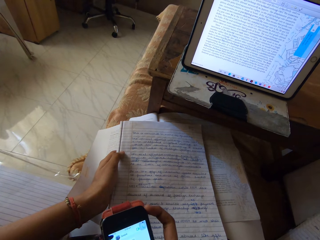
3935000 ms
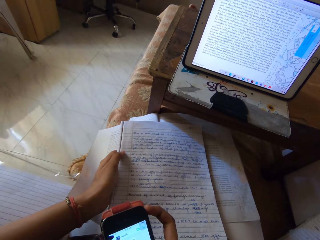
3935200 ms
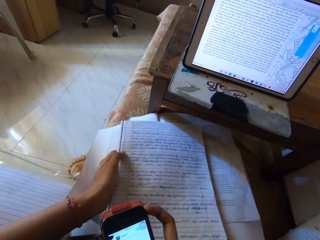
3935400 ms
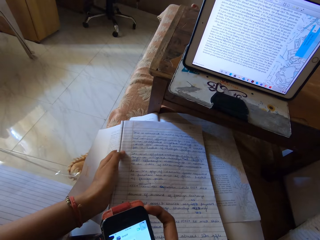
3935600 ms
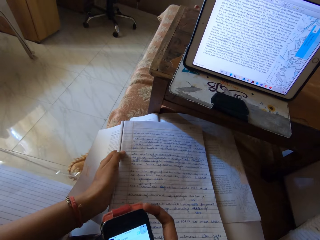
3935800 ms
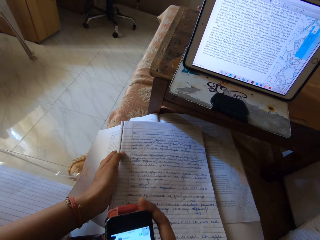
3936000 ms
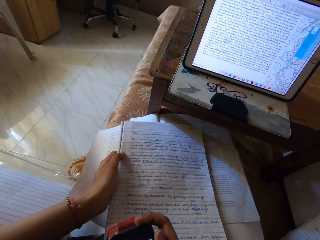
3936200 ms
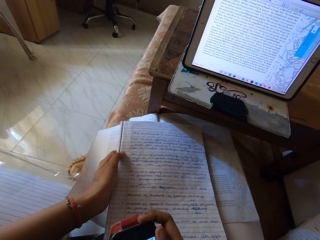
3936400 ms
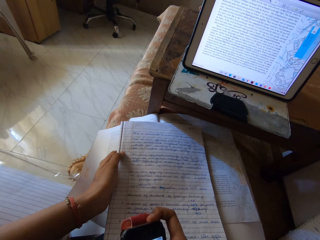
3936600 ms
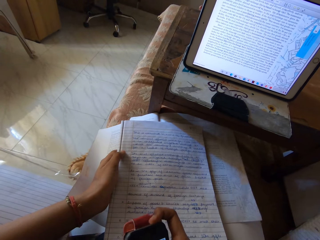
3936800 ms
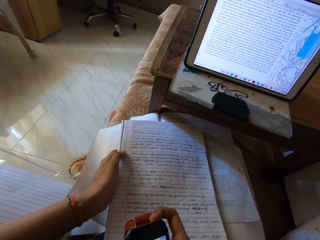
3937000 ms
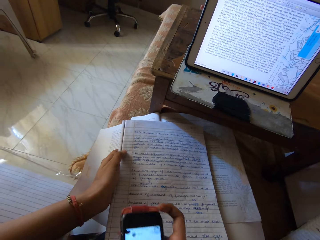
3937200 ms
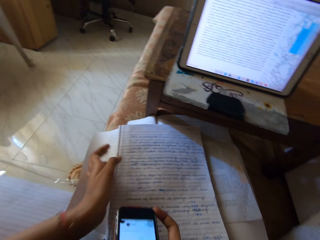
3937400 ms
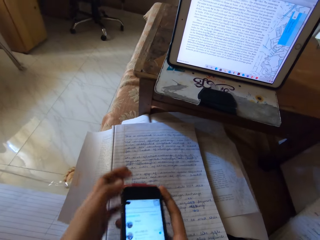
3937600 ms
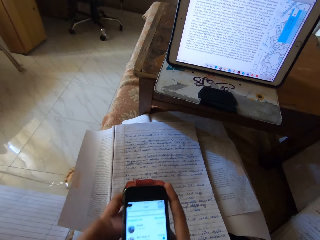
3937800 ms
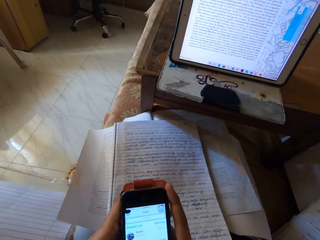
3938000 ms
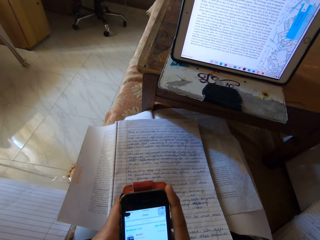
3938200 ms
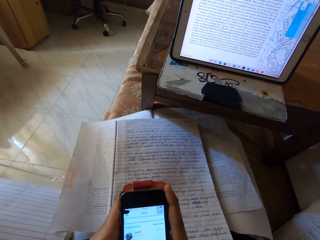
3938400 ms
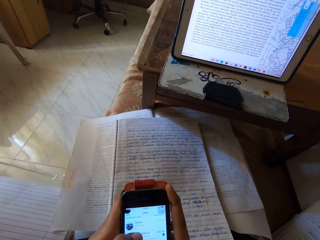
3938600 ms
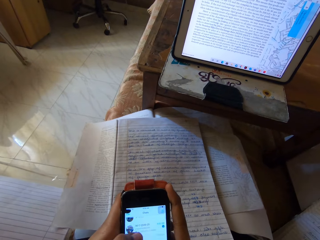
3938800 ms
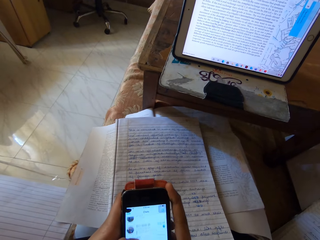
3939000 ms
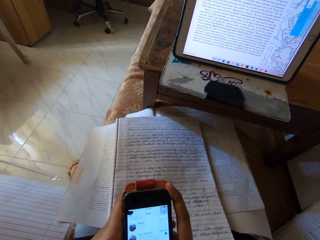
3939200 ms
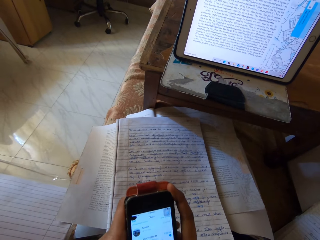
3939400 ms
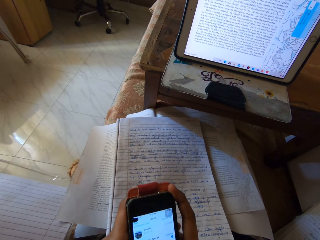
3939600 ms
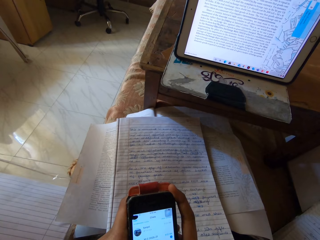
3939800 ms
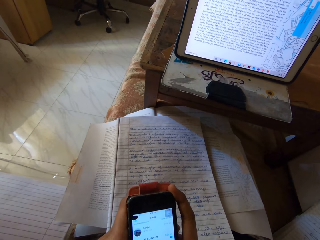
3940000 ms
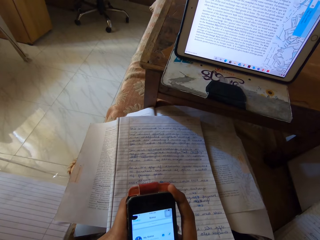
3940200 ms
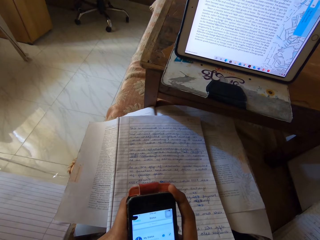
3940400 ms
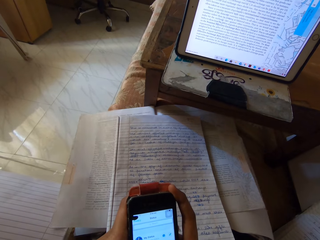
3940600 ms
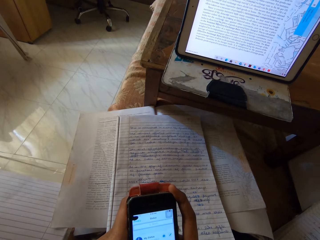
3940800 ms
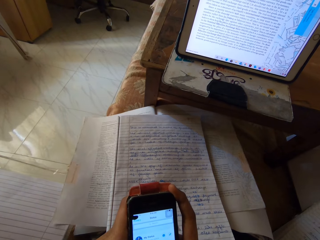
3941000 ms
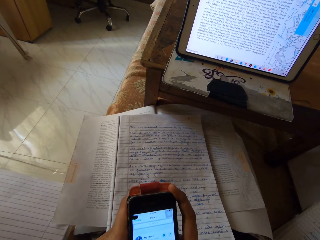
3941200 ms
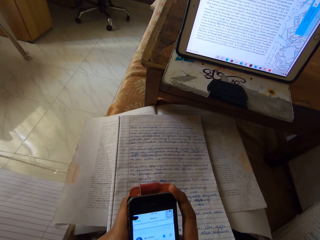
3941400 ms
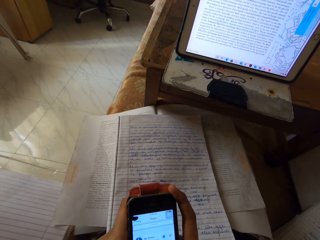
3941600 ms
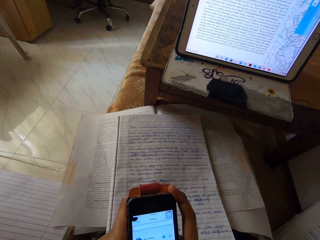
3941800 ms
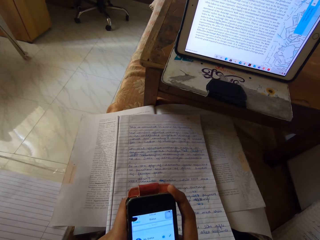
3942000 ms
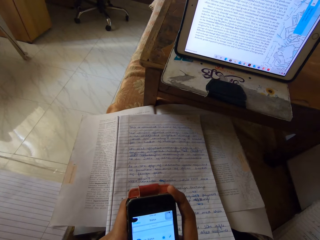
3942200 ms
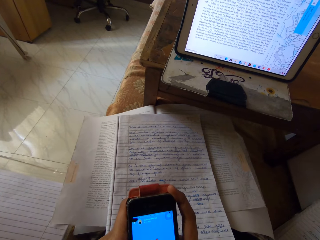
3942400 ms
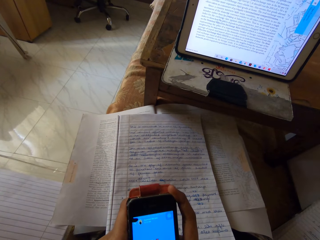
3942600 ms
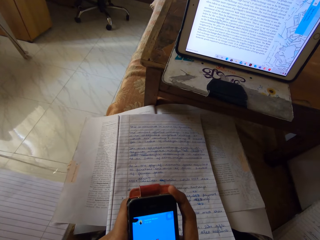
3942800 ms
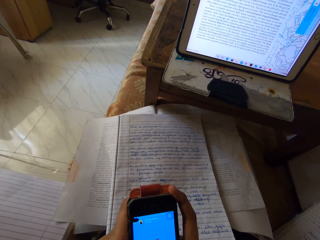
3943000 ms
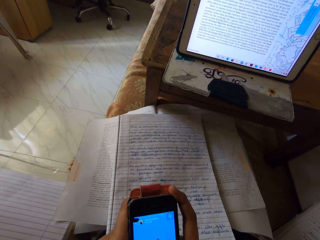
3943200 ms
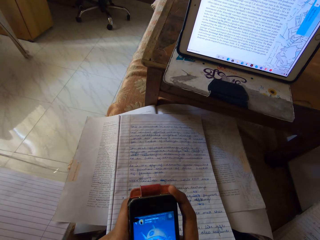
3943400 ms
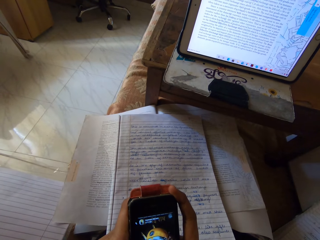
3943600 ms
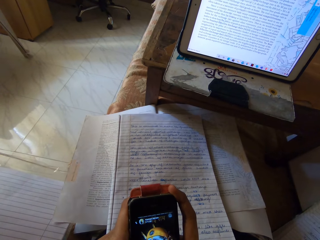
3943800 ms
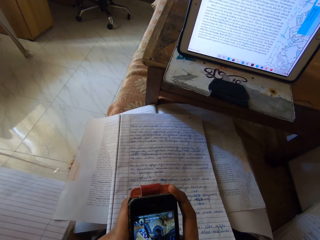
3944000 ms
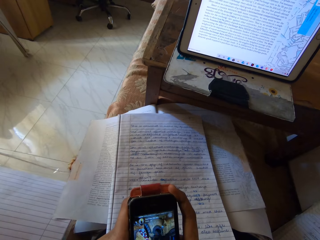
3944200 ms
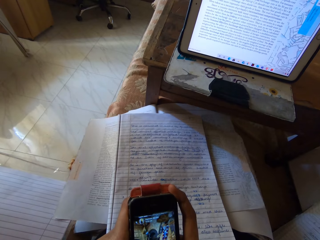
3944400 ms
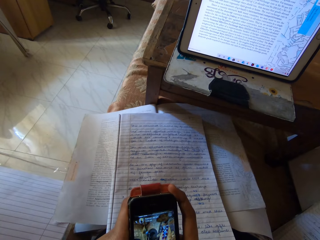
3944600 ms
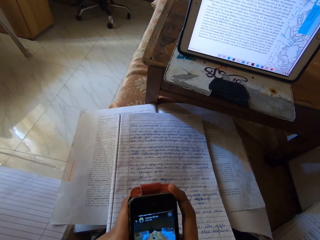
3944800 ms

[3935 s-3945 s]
The camera wearer operates a mobile phone.

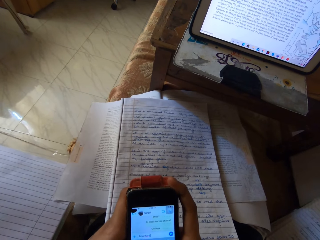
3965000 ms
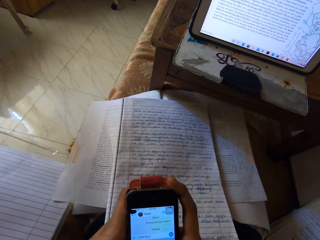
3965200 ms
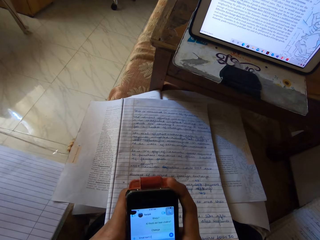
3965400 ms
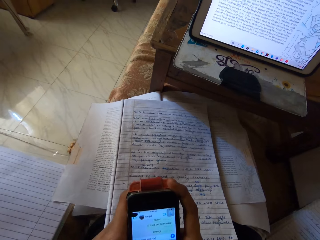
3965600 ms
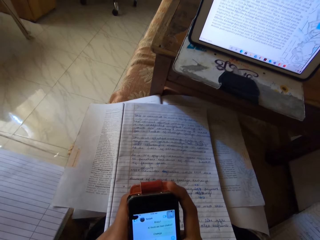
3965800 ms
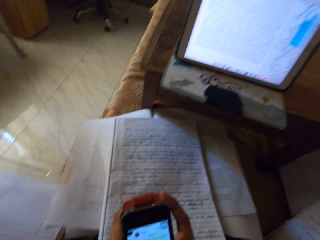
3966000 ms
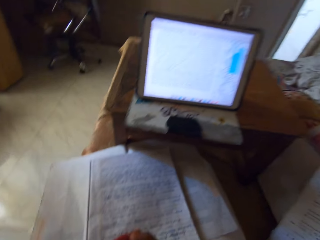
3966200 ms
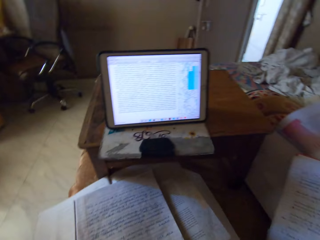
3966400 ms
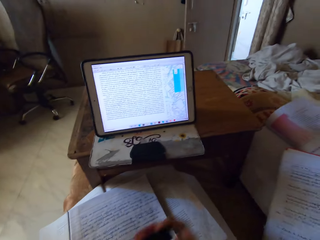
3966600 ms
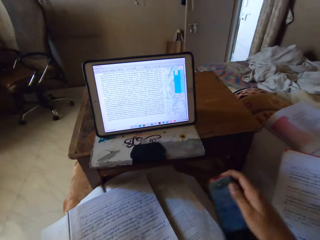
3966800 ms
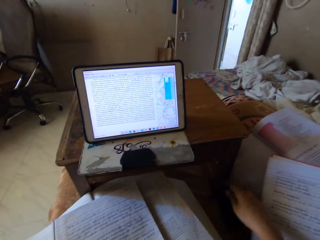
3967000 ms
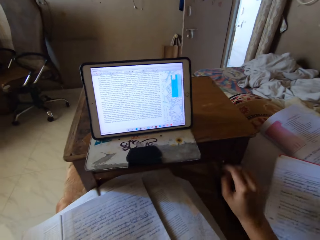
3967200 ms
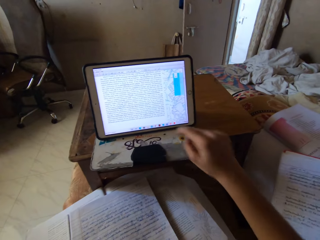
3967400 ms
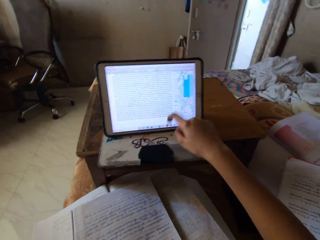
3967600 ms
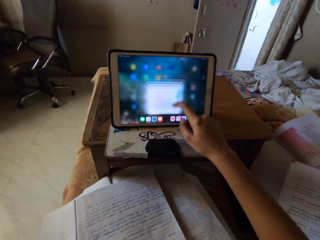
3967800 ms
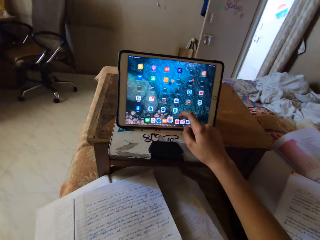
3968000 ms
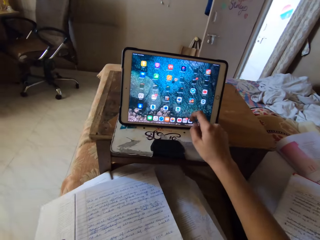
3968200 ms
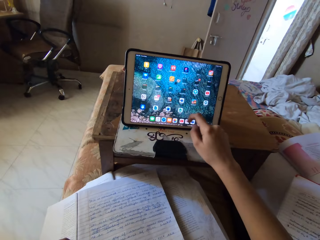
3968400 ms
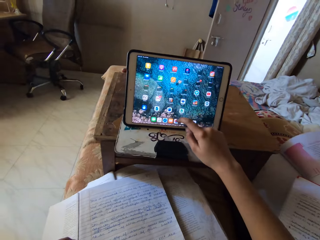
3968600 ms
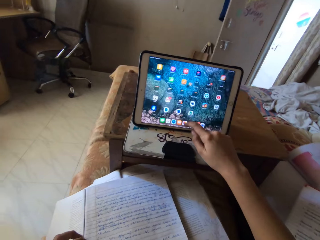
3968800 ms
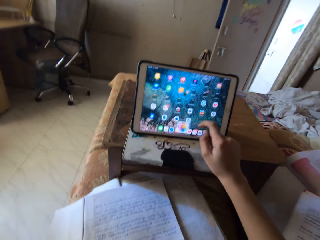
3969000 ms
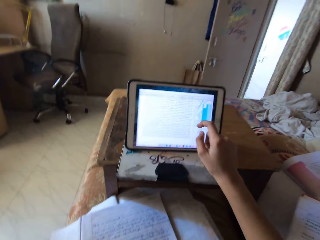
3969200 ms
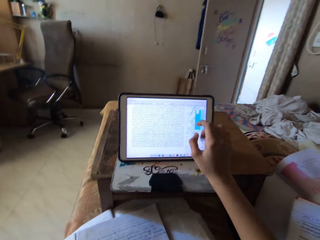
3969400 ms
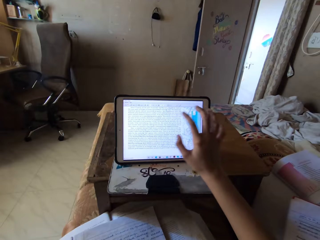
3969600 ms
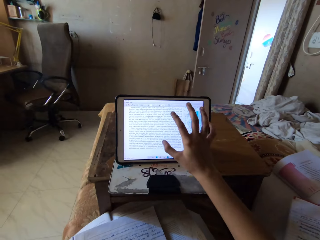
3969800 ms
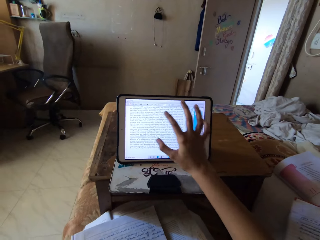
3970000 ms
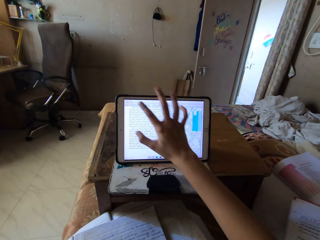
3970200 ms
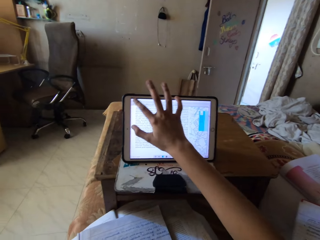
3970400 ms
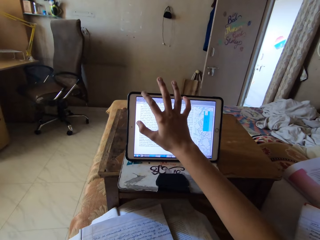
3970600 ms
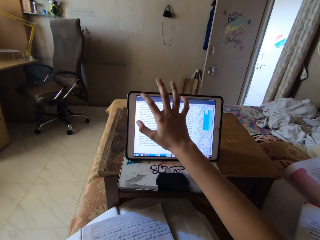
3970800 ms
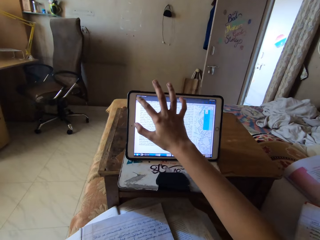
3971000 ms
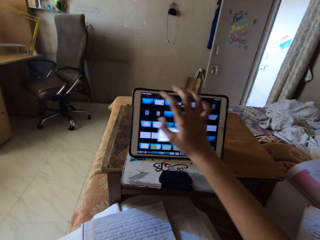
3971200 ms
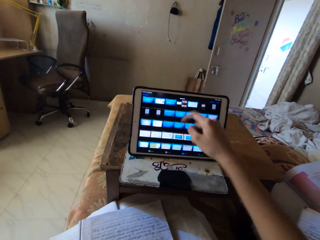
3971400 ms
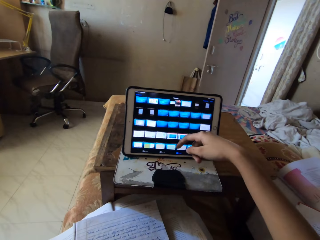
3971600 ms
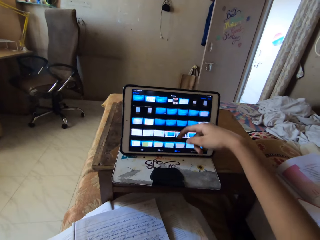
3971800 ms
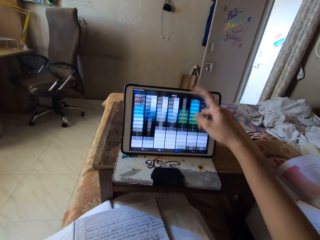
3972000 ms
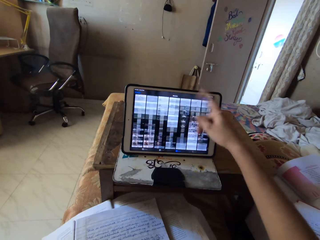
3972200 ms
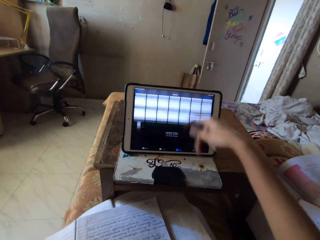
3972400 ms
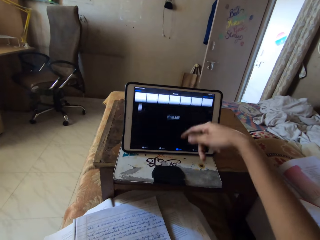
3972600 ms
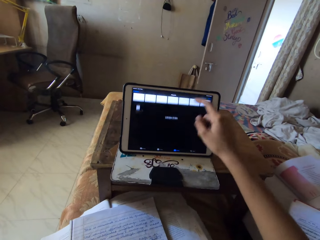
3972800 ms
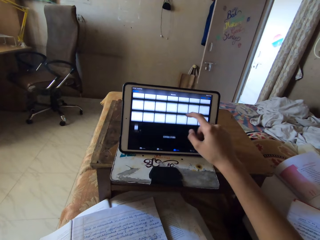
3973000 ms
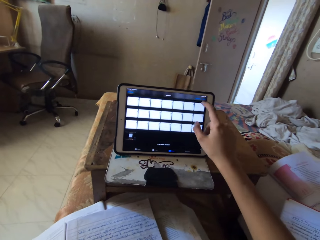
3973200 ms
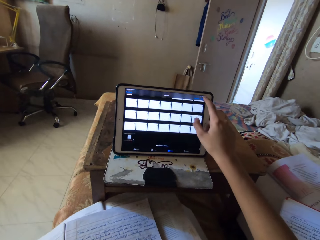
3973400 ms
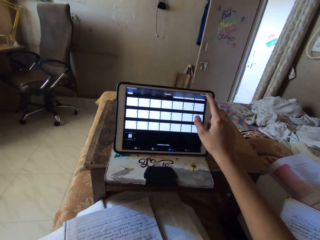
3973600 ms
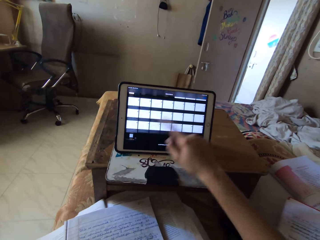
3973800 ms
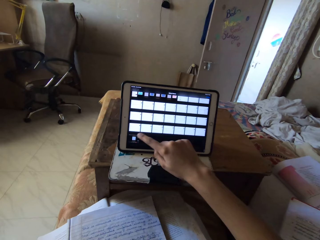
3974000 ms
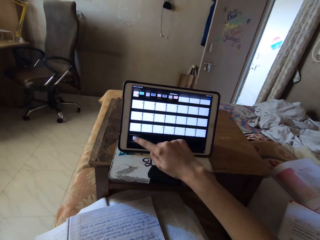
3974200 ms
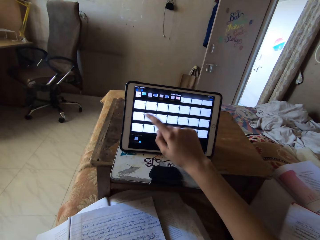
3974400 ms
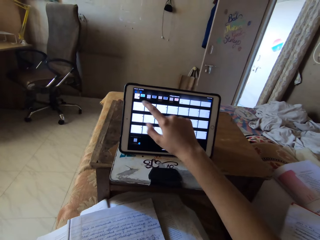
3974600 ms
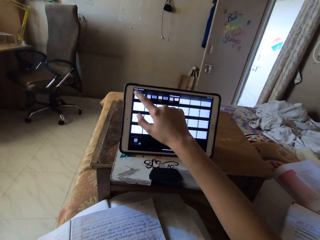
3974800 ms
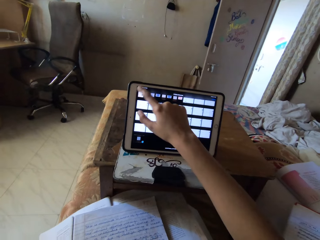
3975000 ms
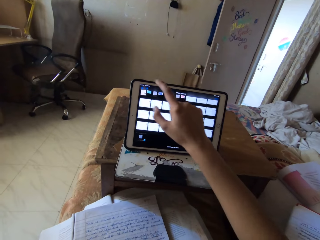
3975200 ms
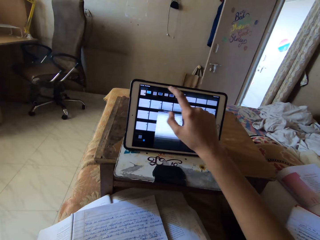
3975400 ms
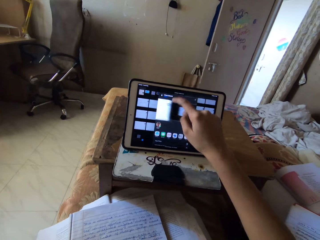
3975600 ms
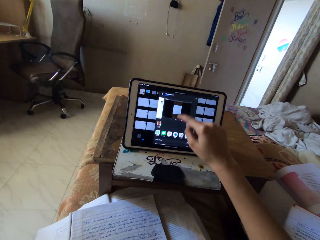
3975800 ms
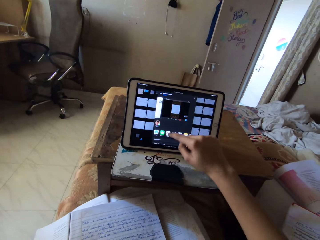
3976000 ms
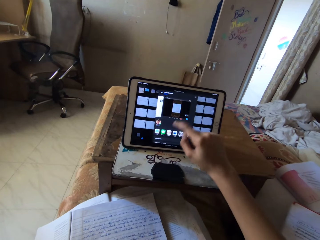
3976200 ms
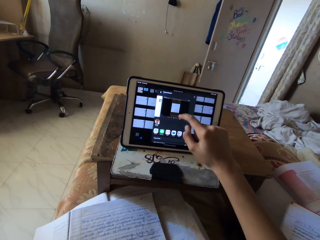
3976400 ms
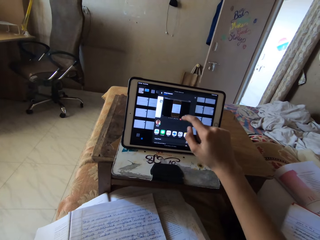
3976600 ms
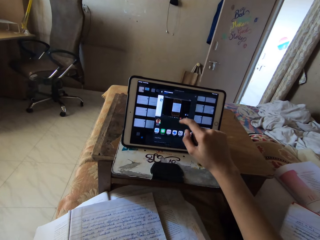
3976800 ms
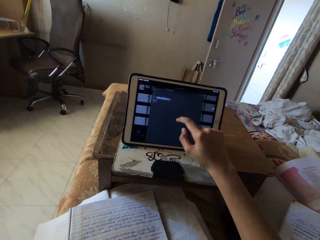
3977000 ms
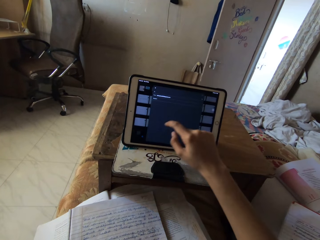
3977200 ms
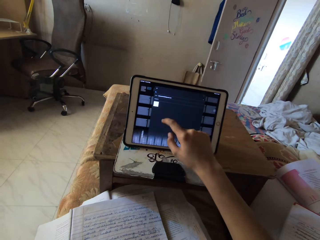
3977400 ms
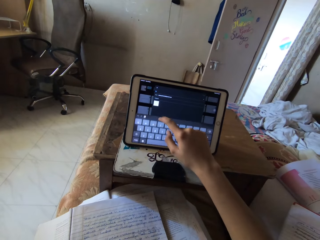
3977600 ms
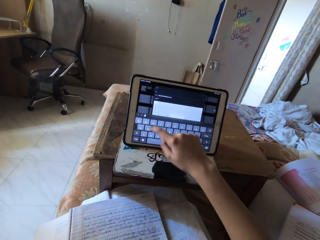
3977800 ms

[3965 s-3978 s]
The camera wearer looks around. They put the mobile phone on the bed. They operate the tablet.
